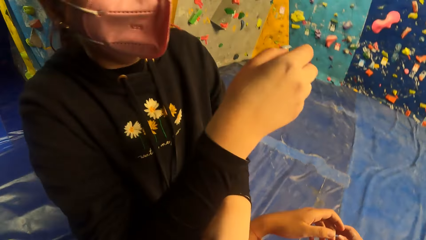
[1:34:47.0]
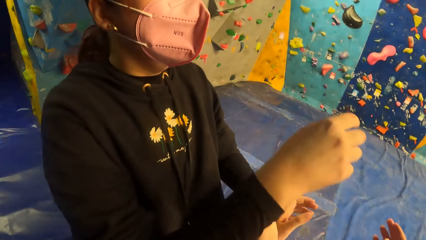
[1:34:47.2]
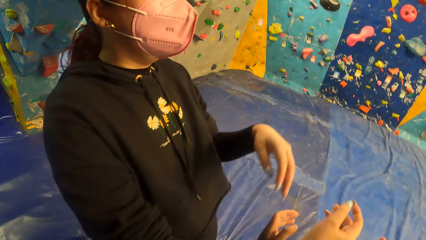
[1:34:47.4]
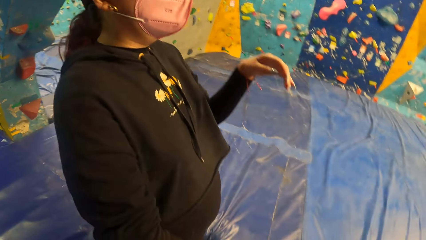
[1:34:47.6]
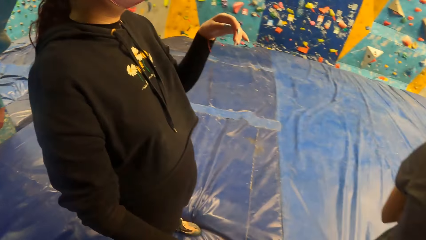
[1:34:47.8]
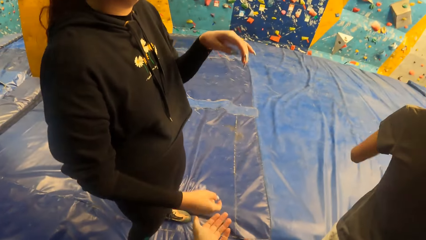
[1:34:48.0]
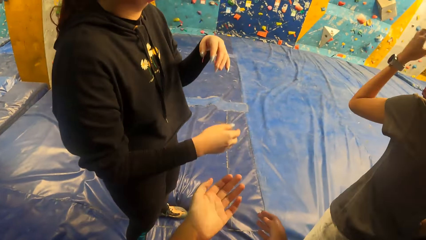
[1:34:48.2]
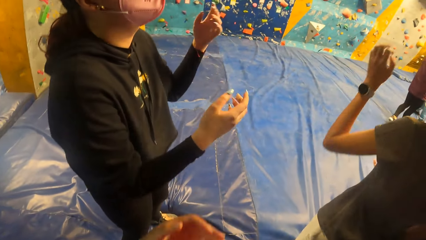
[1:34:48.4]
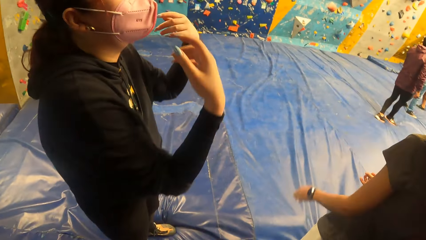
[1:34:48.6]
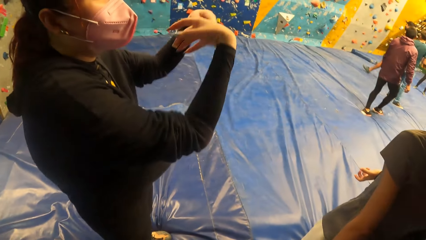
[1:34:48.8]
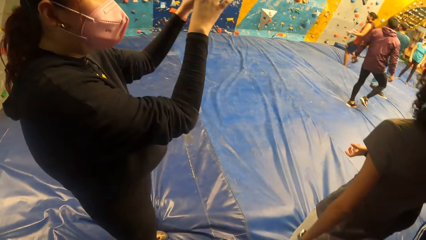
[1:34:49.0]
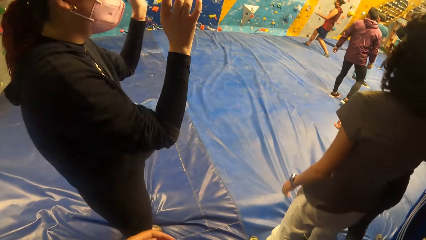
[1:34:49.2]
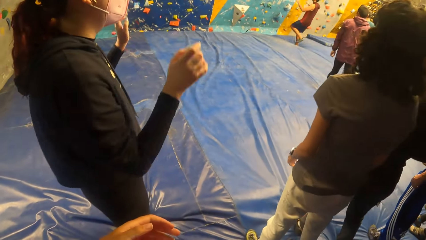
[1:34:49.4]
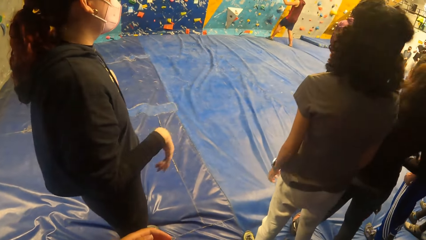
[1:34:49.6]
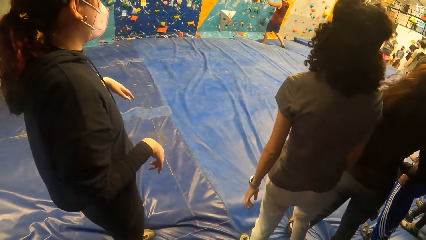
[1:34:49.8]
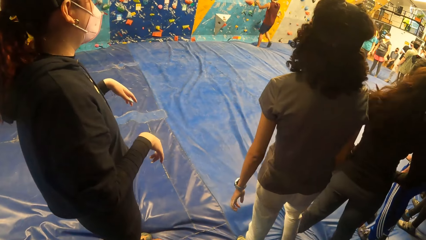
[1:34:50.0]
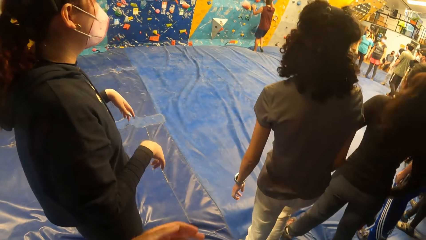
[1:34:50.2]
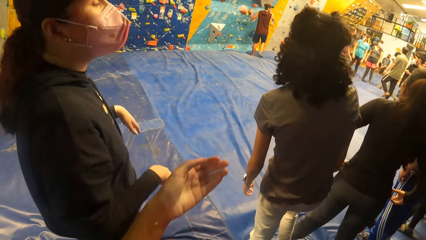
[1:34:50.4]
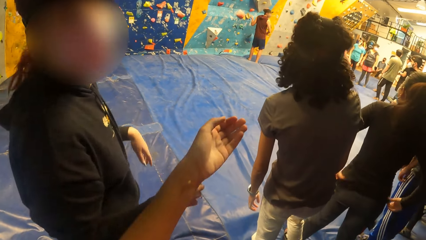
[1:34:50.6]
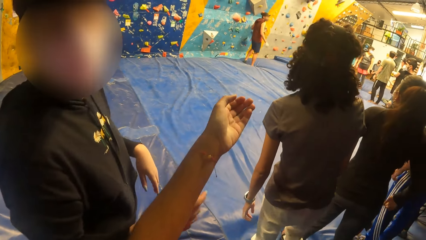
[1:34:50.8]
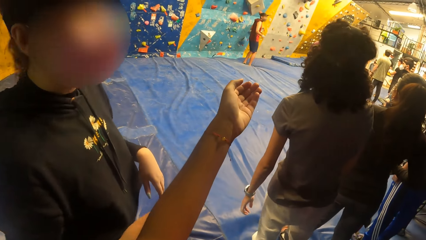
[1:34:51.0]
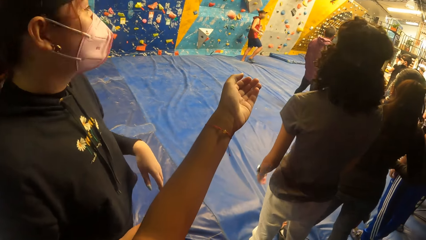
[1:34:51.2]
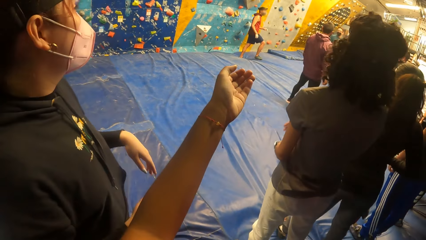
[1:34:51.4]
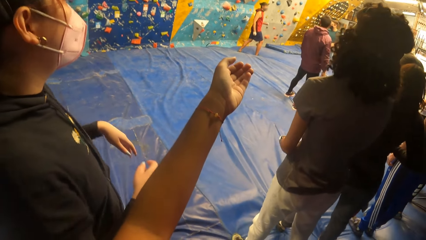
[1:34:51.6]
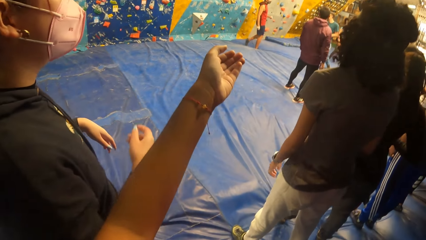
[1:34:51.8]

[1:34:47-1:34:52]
The camera wearer interacts with a woman.

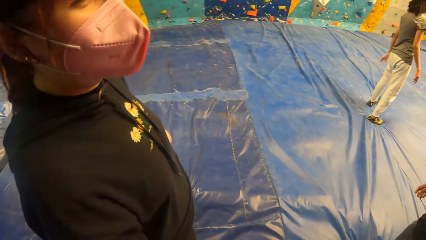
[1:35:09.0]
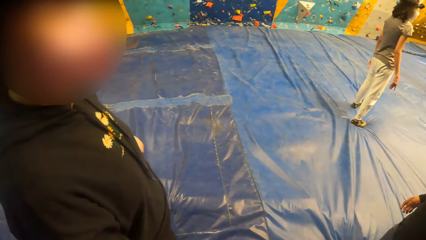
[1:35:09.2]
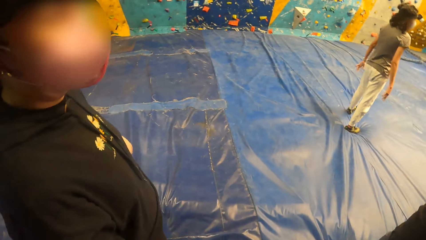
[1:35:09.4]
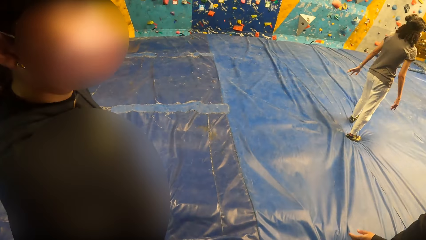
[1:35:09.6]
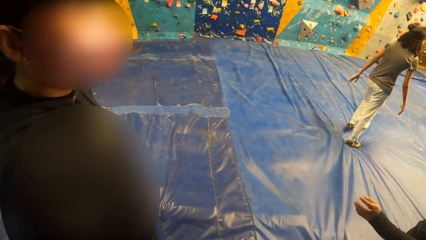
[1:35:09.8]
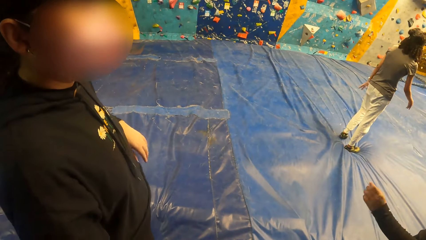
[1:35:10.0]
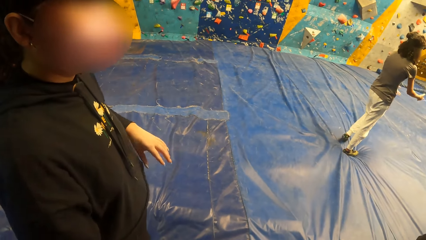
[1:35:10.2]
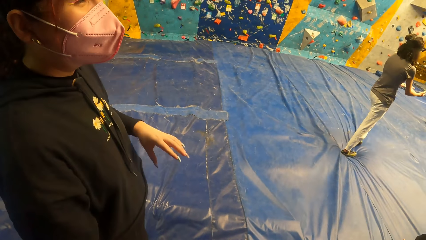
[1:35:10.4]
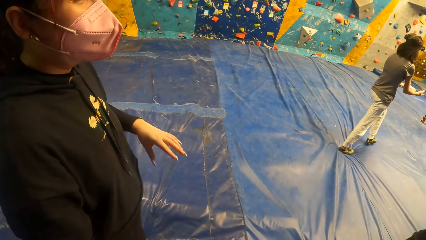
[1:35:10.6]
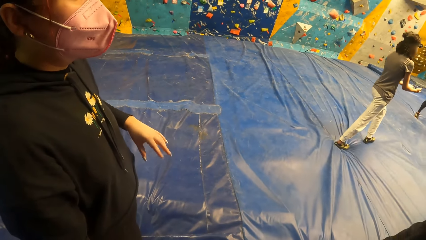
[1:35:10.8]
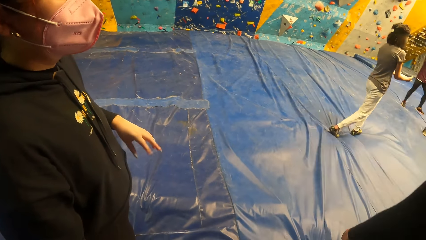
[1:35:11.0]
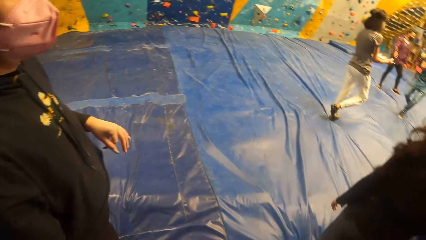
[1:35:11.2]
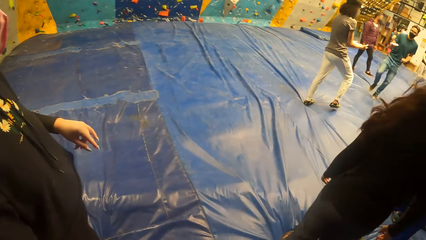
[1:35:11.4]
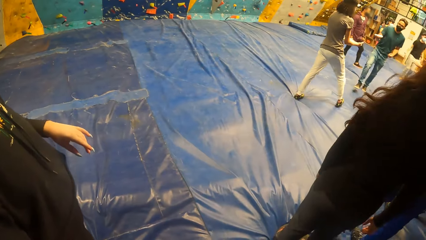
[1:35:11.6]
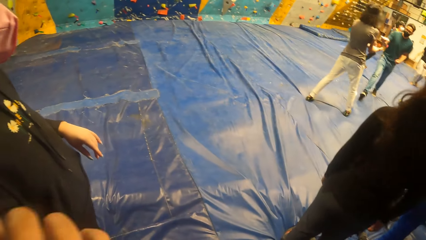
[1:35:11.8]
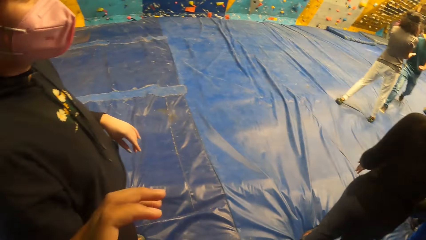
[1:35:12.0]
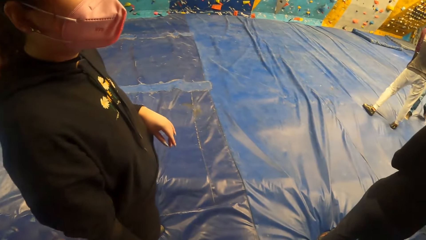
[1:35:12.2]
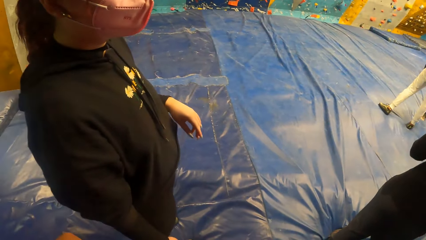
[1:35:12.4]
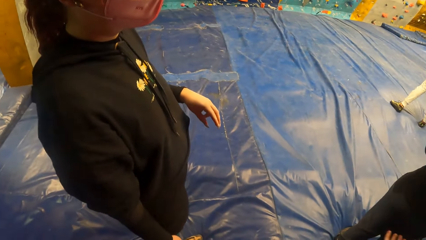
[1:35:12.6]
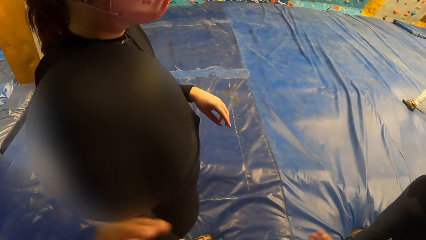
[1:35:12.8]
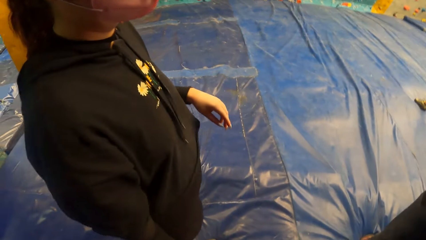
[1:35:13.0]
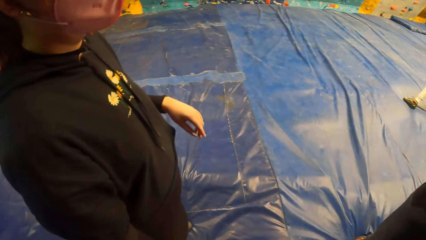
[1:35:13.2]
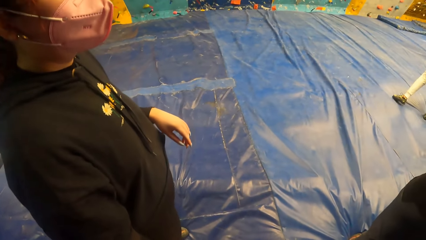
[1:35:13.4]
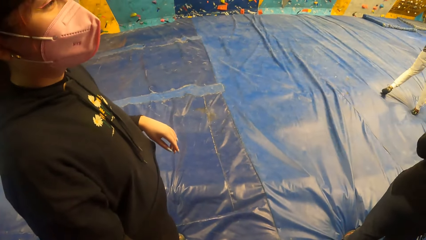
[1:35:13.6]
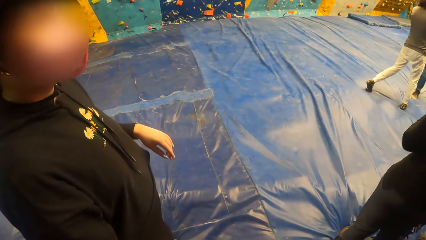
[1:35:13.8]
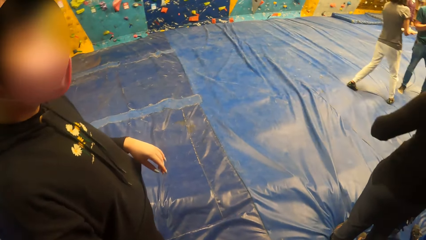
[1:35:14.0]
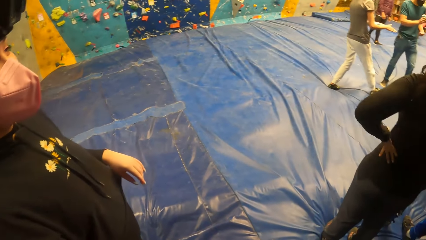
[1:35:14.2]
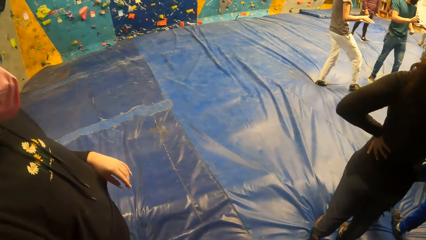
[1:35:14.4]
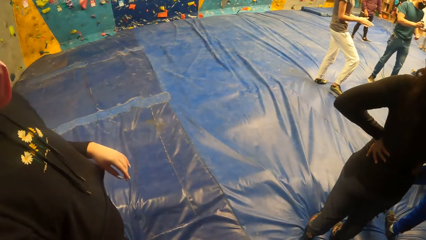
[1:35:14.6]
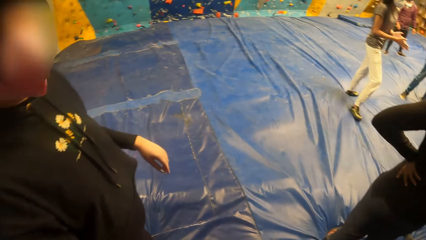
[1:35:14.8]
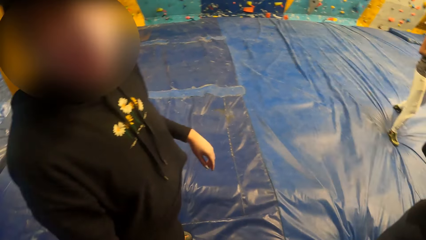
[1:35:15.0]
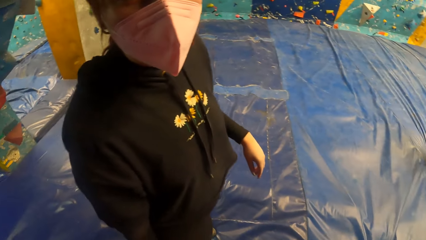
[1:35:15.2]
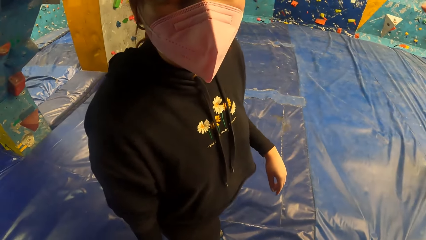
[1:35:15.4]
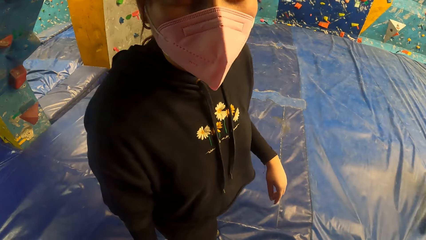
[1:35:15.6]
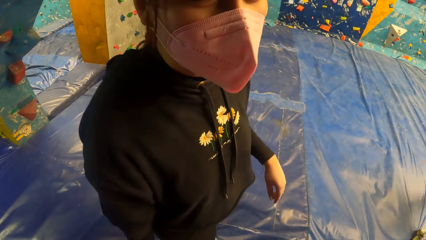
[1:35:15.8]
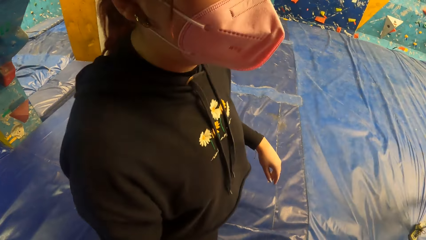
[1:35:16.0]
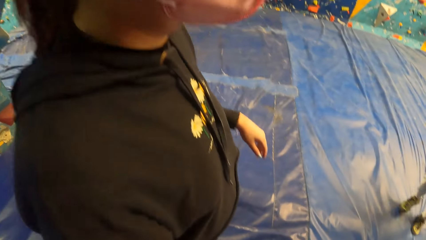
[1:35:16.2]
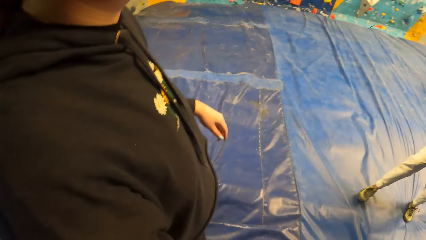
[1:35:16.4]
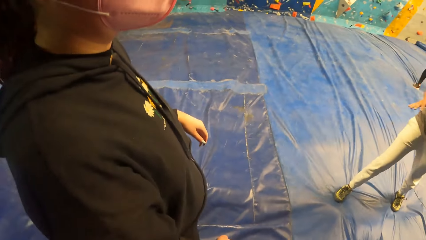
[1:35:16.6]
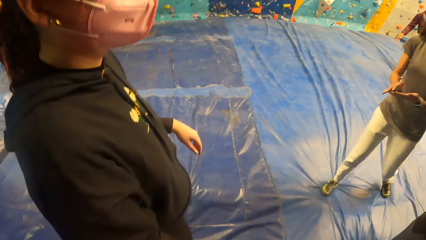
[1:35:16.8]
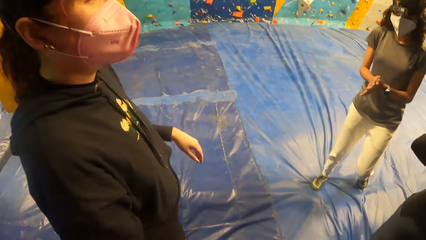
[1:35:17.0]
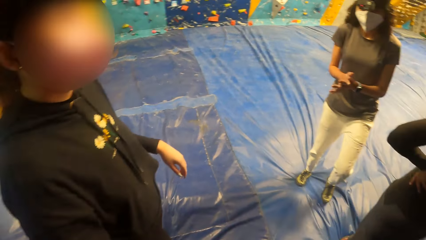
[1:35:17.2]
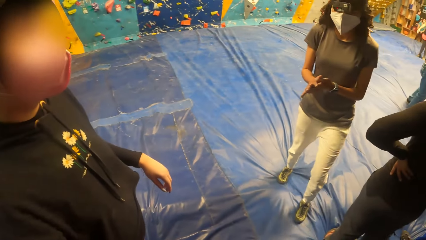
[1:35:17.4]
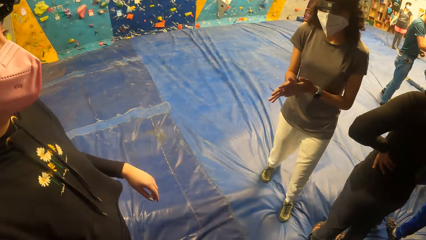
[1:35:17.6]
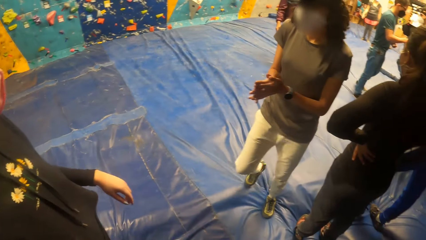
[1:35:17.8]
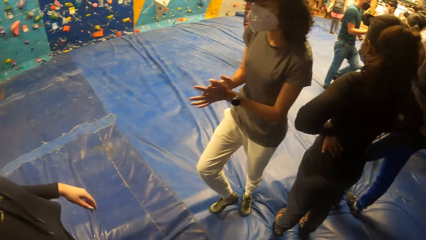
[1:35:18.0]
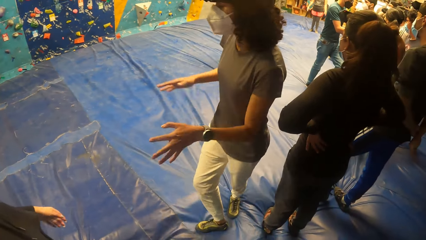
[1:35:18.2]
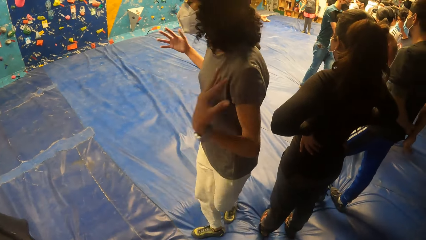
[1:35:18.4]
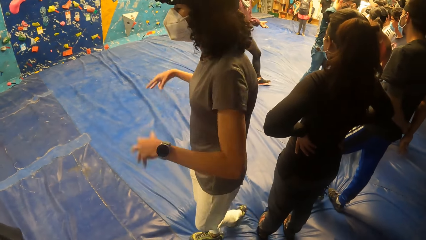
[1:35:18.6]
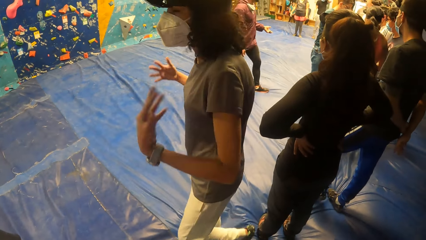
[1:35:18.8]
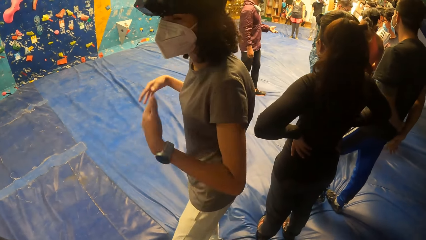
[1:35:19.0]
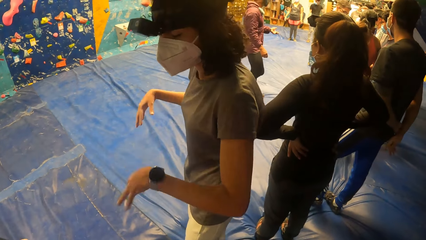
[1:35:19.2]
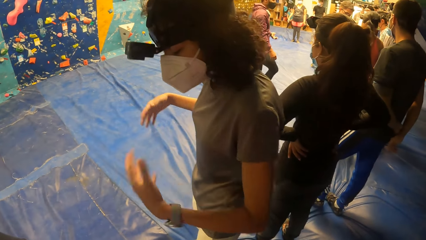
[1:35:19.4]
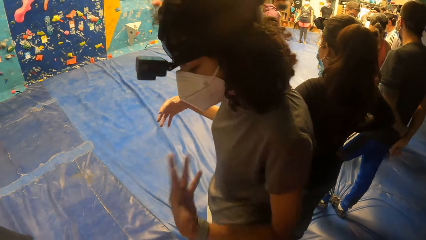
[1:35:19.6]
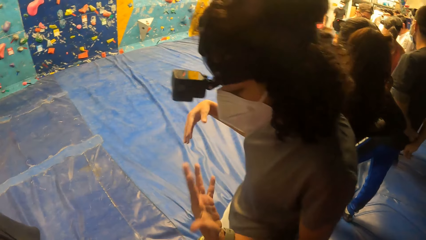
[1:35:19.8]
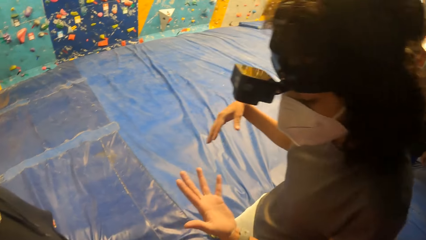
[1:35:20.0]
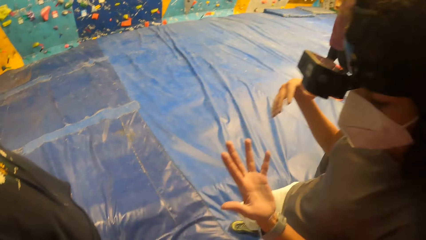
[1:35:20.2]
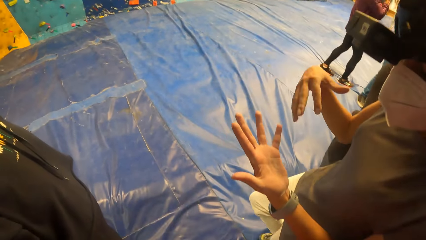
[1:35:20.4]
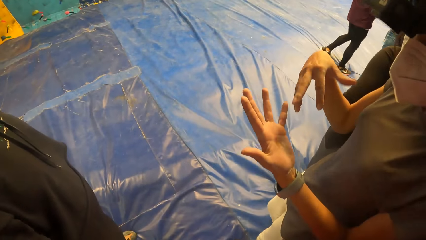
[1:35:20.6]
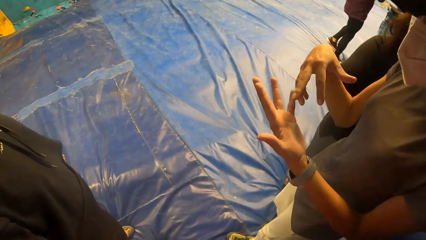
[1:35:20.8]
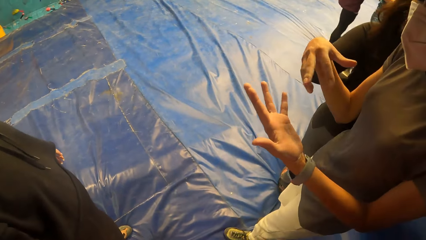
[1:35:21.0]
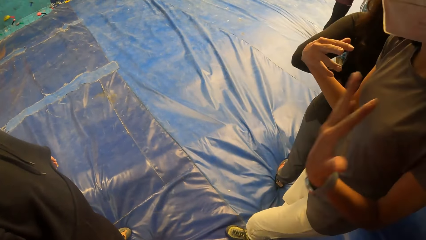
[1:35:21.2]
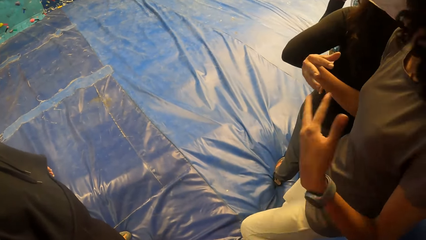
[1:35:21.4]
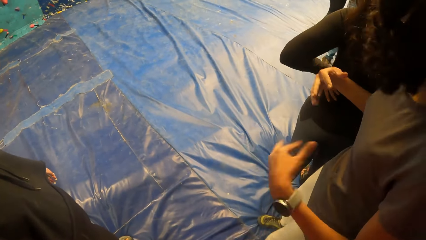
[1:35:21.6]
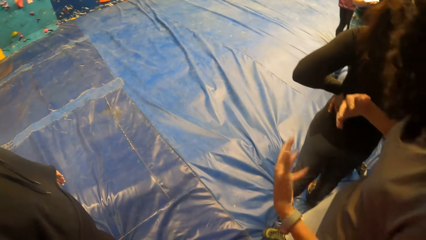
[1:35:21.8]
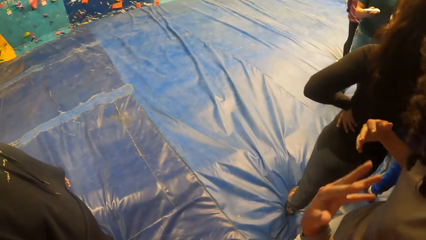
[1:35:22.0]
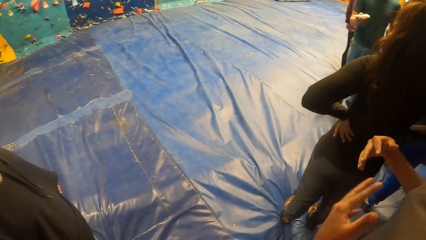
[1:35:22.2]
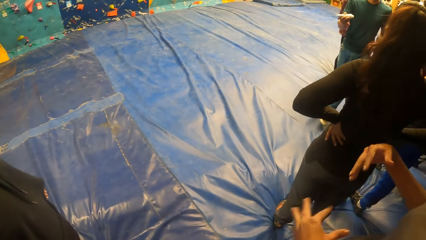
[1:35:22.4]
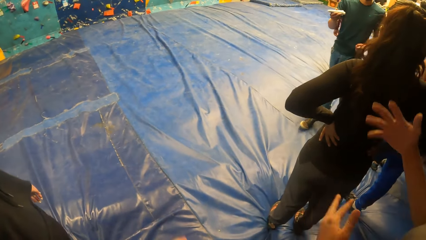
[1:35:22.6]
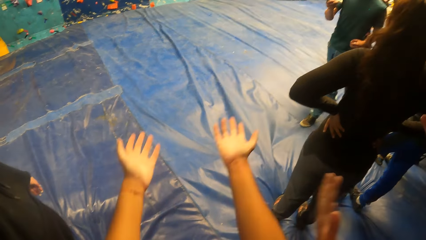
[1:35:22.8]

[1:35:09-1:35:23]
The camera wearer moves his hands.
